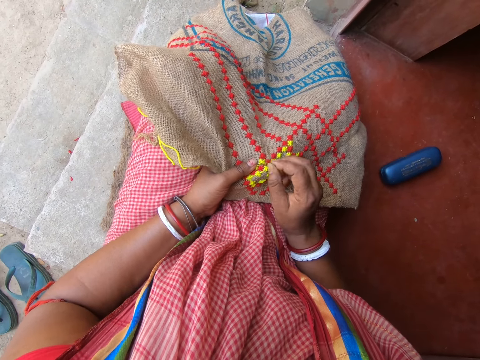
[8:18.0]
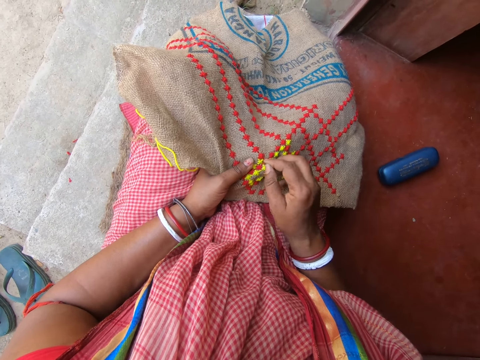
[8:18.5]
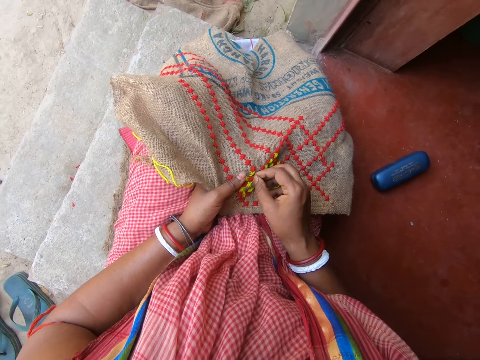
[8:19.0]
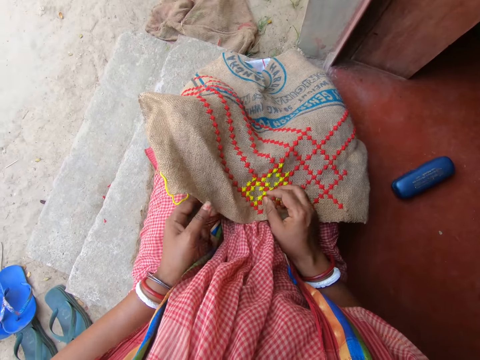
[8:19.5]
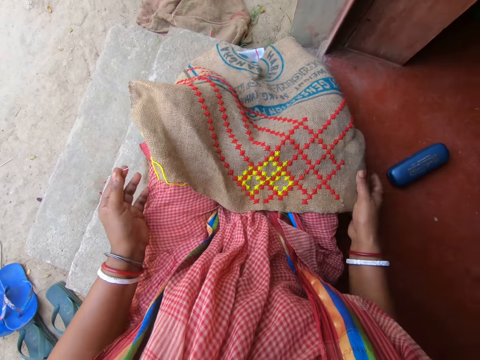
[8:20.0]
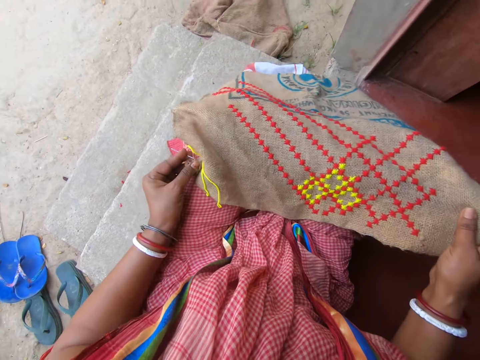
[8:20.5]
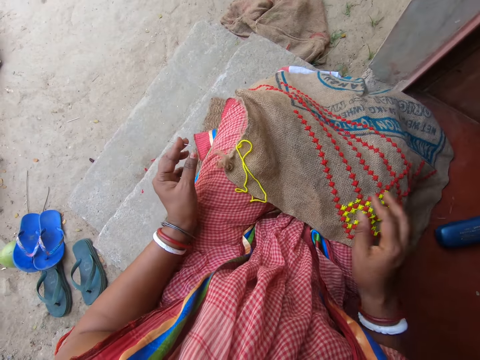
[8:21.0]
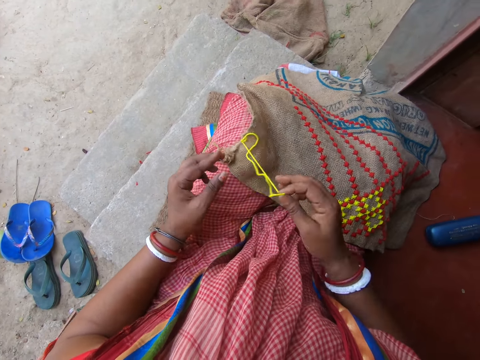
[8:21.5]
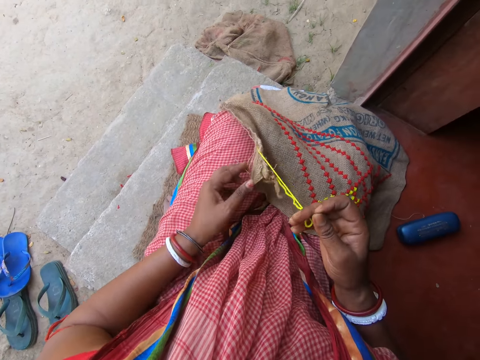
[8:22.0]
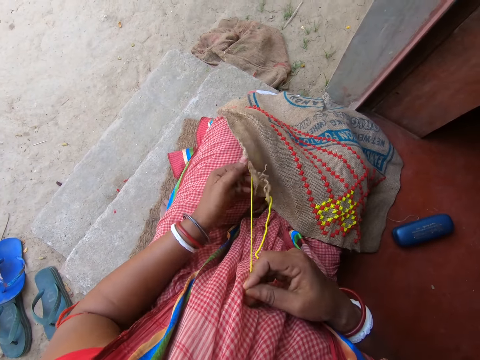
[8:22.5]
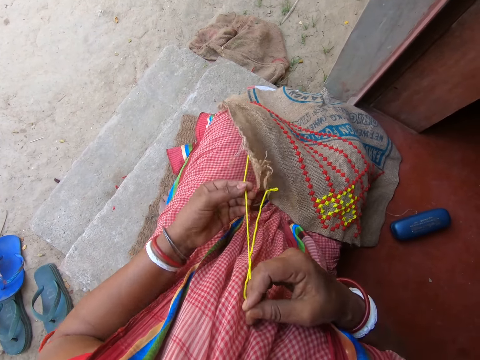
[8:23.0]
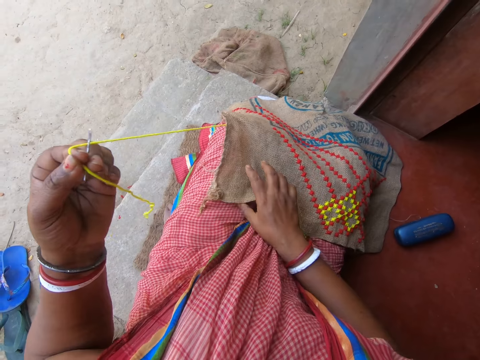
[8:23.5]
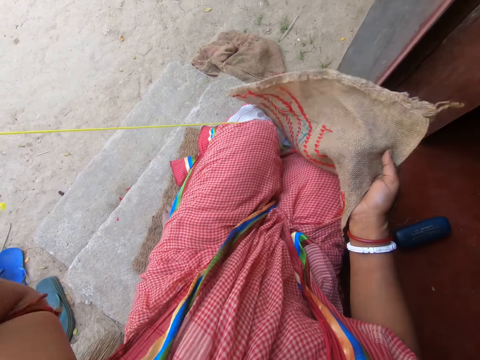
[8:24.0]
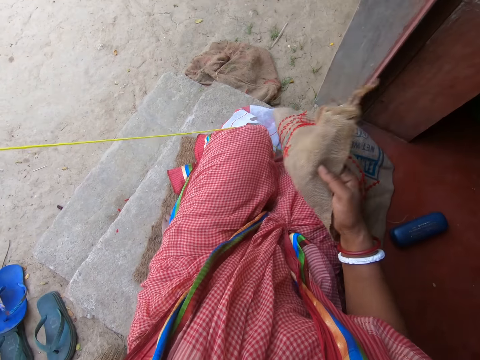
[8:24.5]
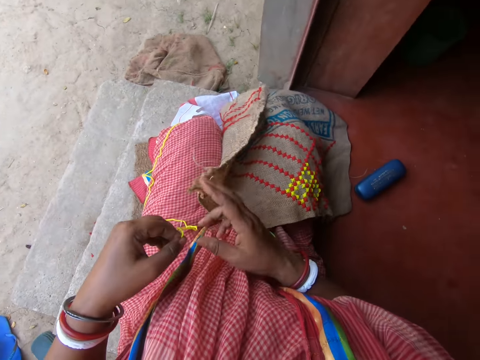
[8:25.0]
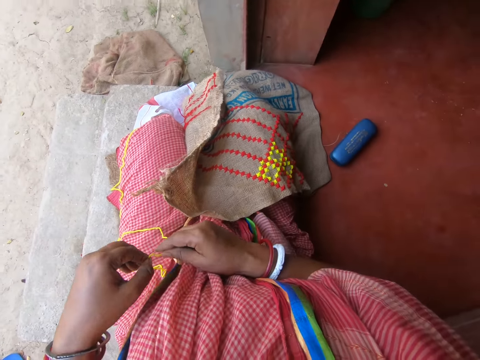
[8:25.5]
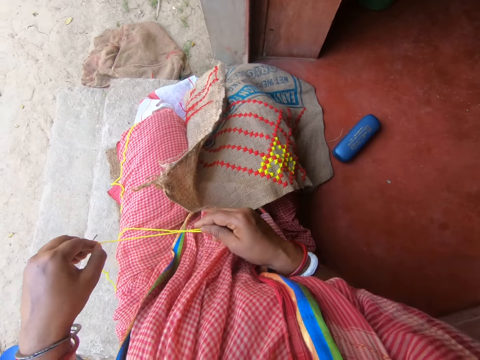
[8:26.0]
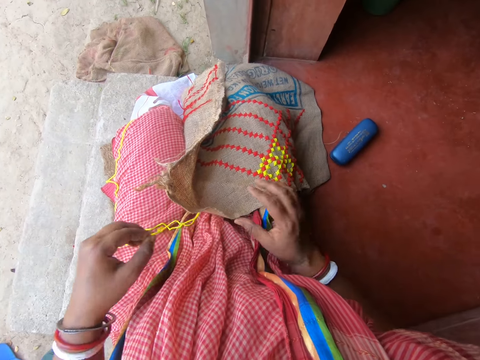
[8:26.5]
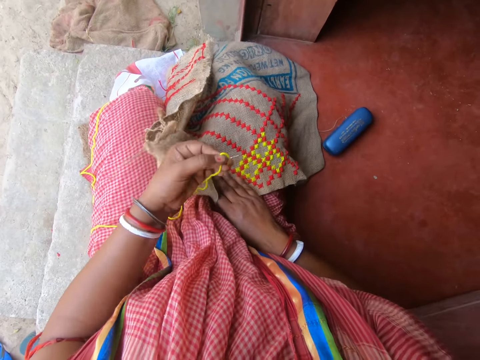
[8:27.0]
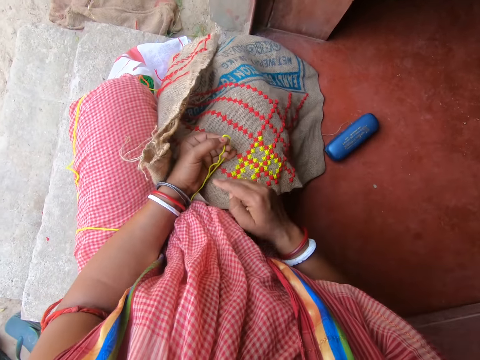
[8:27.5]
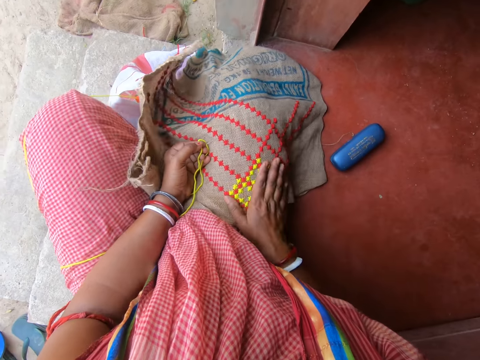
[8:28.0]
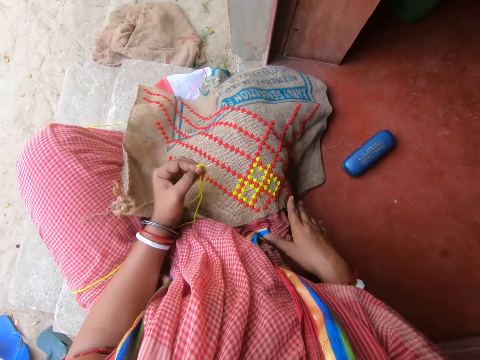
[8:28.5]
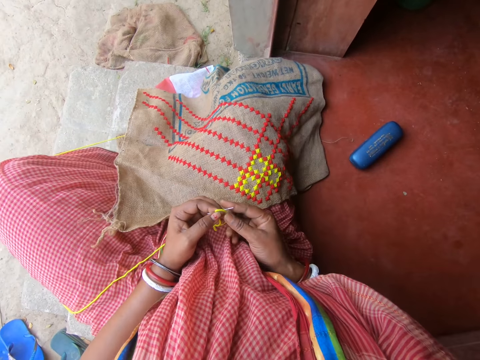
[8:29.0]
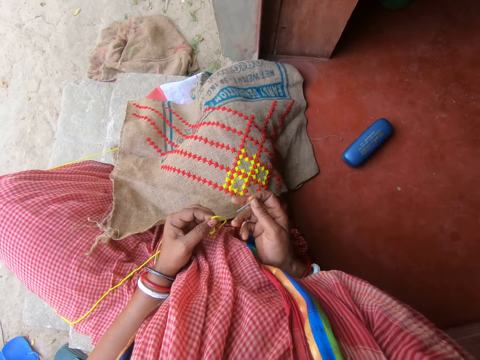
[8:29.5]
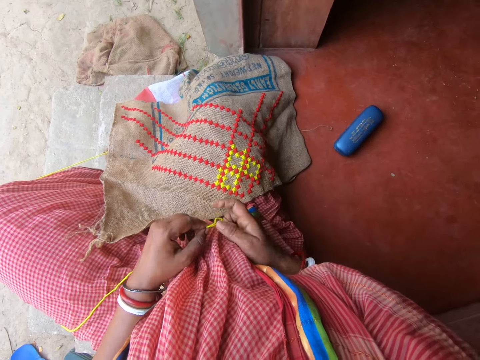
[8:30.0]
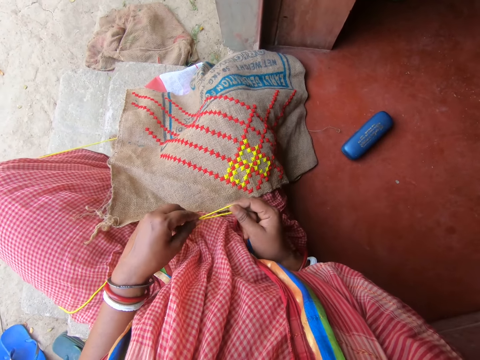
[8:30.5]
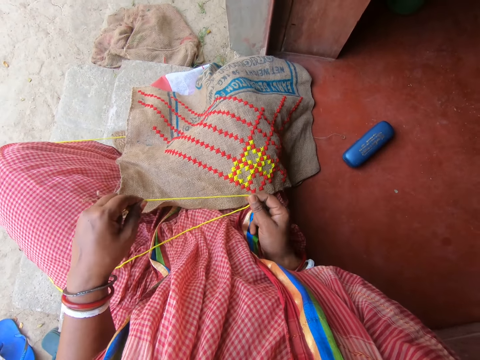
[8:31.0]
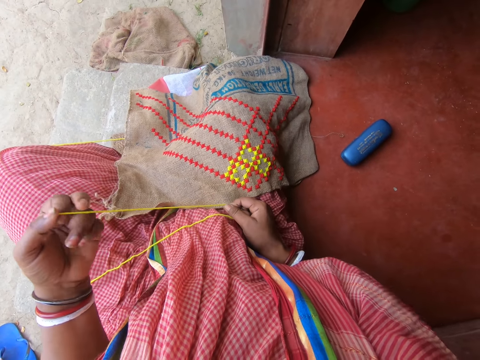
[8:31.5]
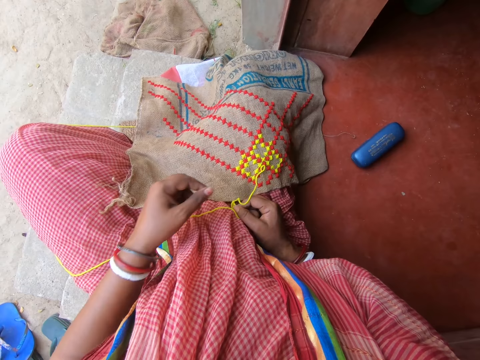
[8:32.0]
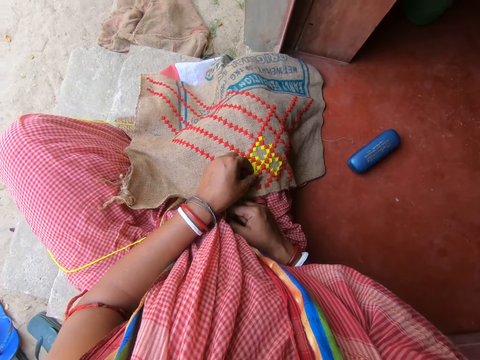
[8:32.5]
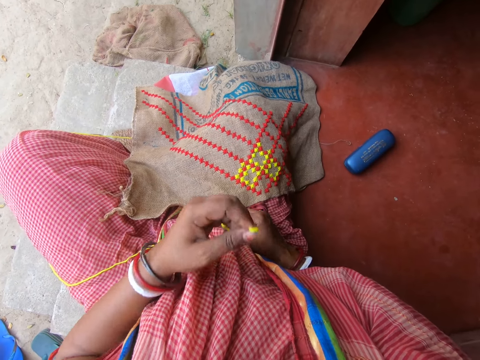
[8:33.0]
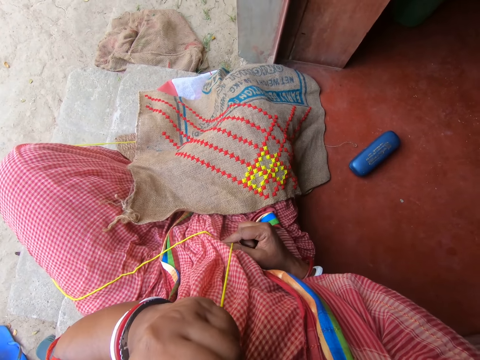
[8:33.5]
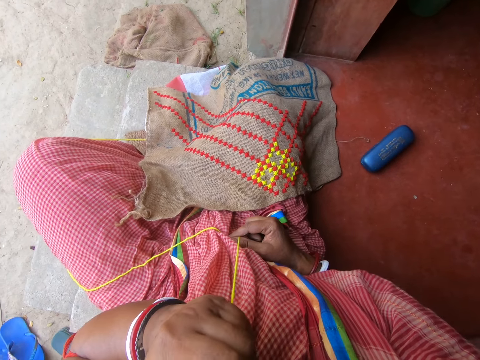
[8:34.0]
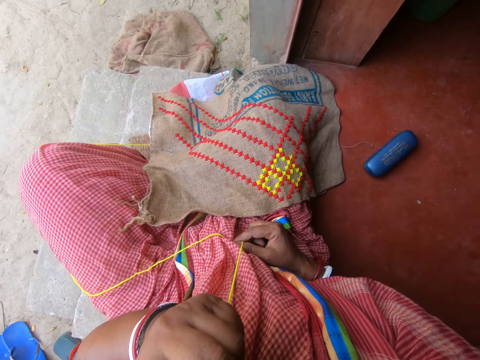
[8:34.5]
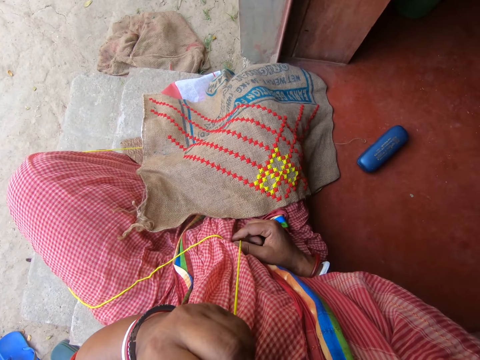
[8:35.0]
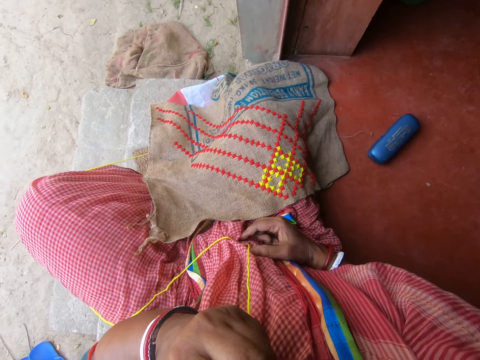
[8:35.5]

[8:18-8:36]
The camera wearer presses a needle on the mat. She moves her hands up. She arranges the bag with her hands. She holds the mat, lifts up the mat and drops the mat. She holds a thread, moves her hand up and pulls up the thread. She holds the needle and pulls the thread. She holds the mat, moves her hand down and lifts up the mat. She moves the thread down, moves the mat down and drops the mat down. She holds the thread, moves her hand up and straightens the thread. She moves her hands down, holds the mat, moves her hand on the mat and touches the mat. She moves the thread up. She passes the needle to her right from her left hand. She holds the thread and lifts up the needle. She moves her hand down, touches the thread and straightens the thread. She releases the thread, moves her hand down and holds the thread. She stretches the thread with her mouth. She moves the thread up.

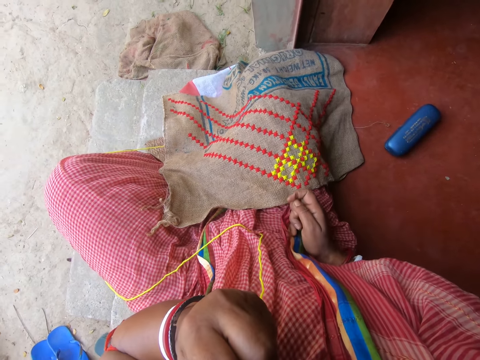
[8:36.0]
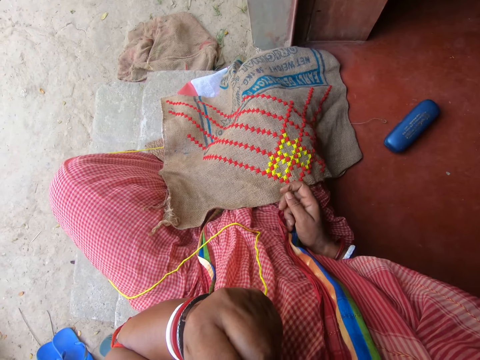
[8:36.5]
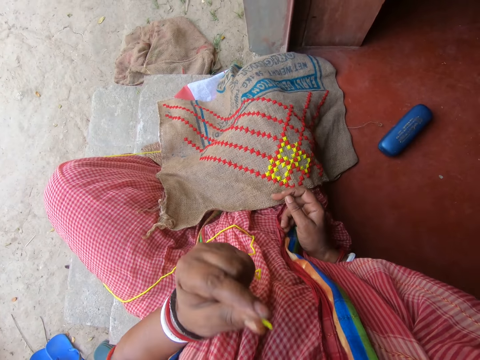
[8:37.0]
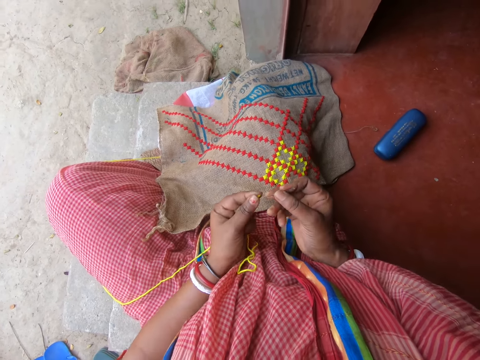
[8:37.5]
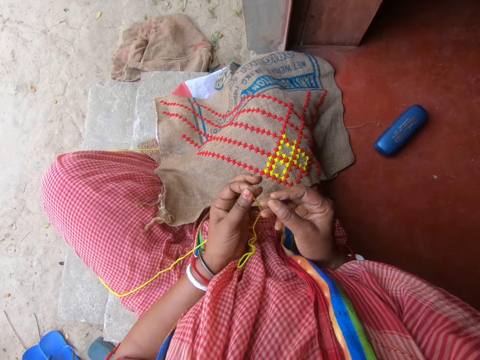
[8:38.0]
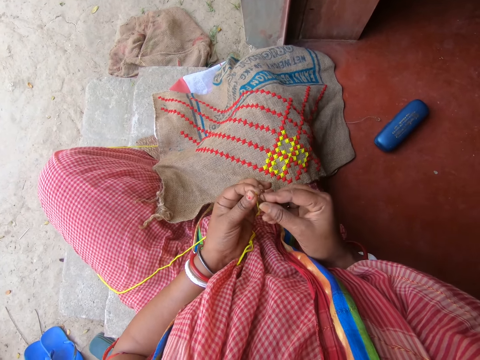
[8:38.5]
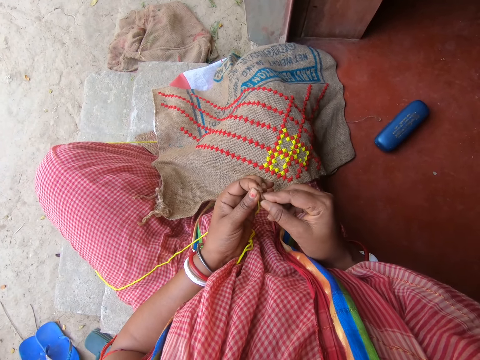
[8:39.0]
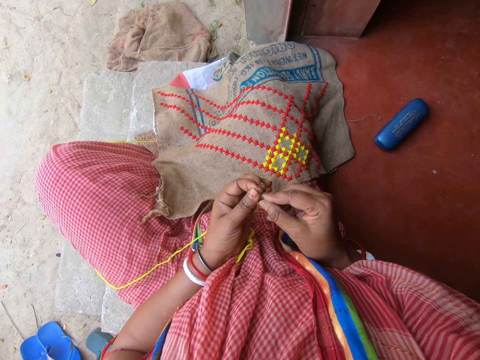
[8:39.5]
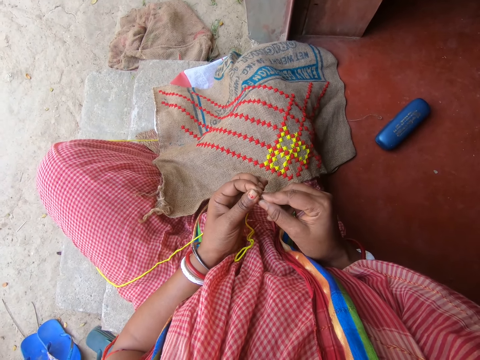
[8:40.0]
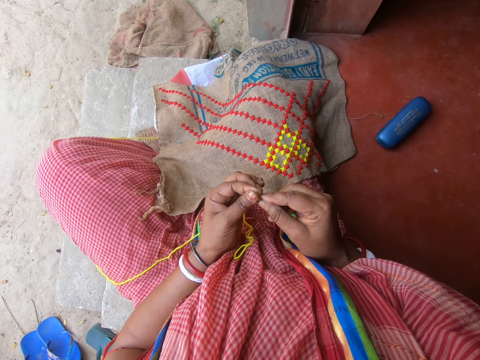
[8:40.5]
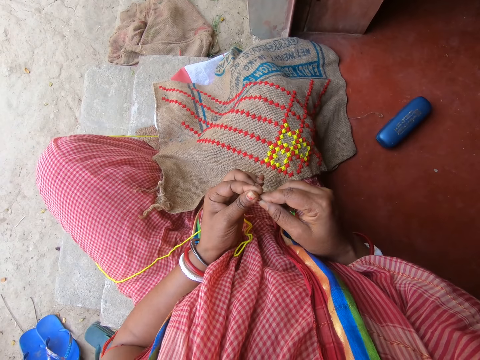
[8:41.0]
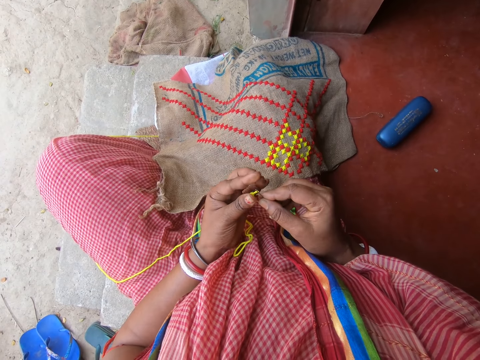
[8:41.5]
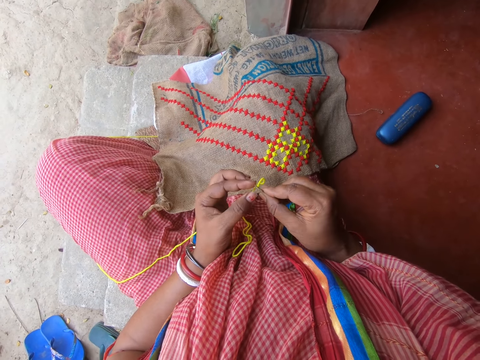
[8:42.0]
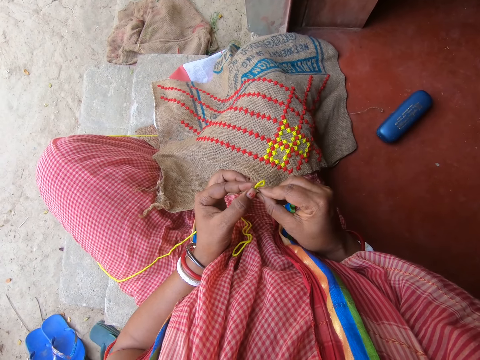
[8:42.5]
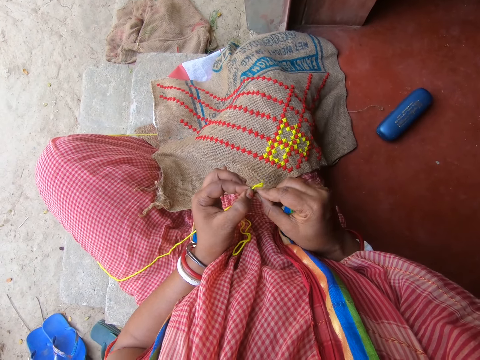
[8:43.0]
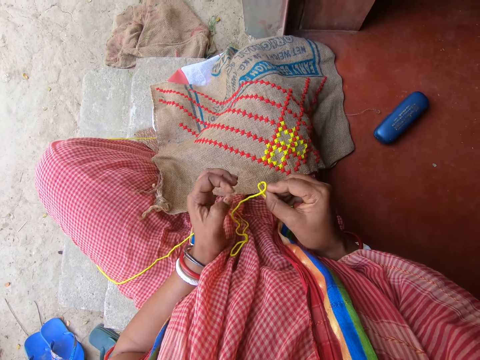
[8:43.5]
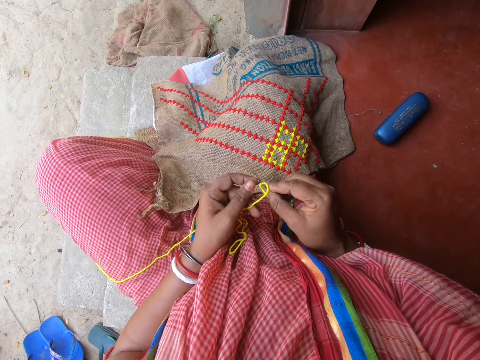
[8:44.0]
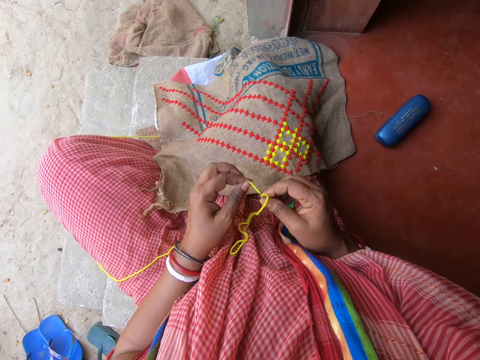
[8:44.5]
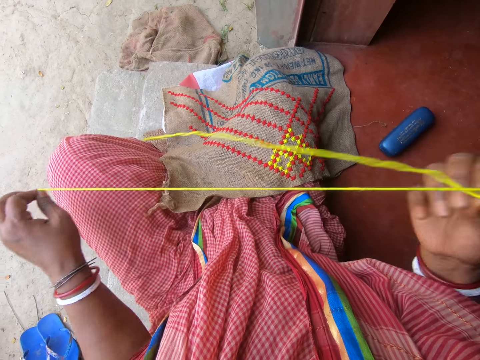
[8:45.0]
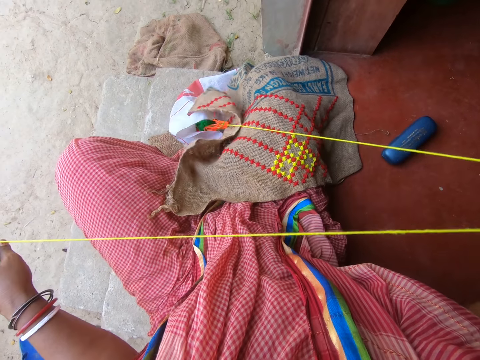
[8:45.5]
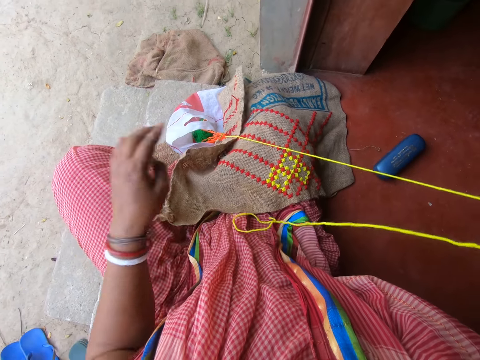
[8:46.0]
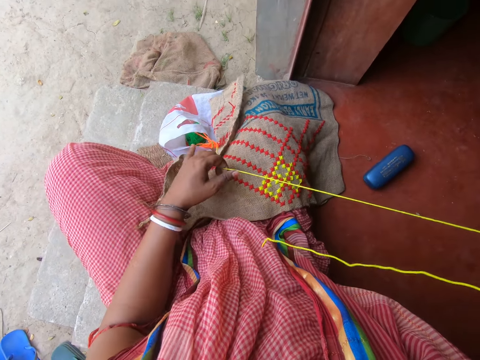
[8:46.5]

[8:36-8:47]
The camera wearer releases the thread. He moves the thread down and moves the needle up. He inserts the thread into the needle with his hands. He moves the needle. He pulls the thread, moves his hand and holds the thread. He pulls up the thread, releases the thread and holds the thread.
